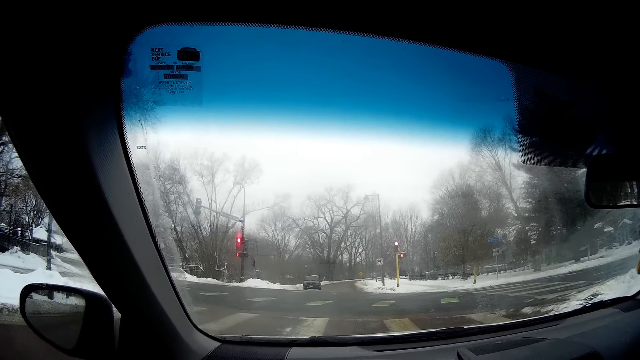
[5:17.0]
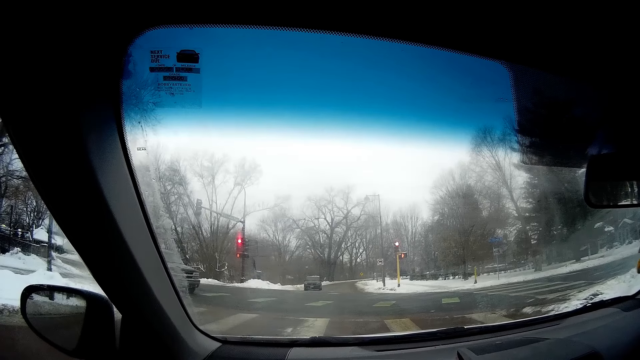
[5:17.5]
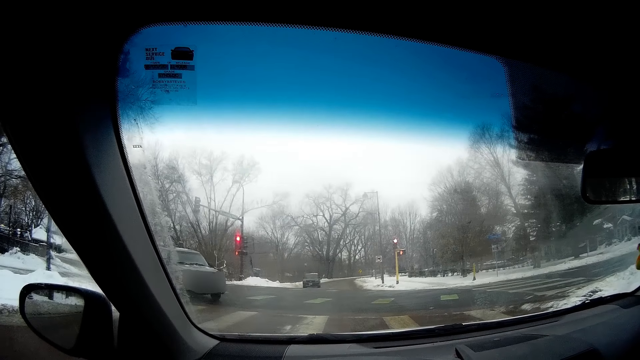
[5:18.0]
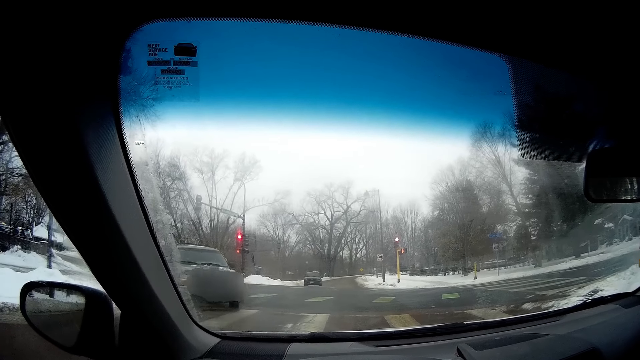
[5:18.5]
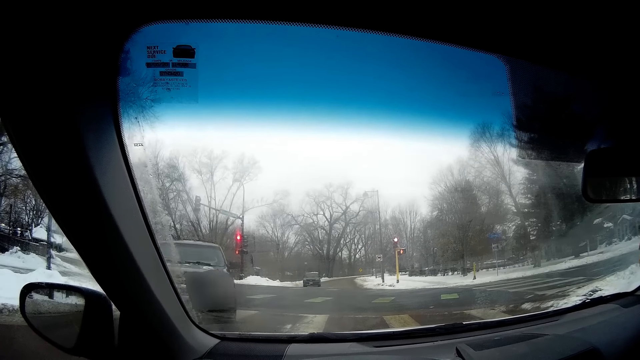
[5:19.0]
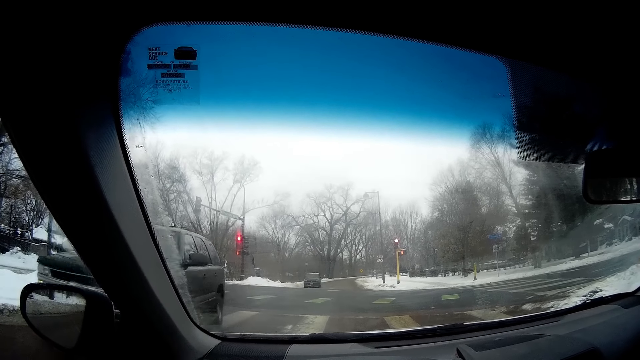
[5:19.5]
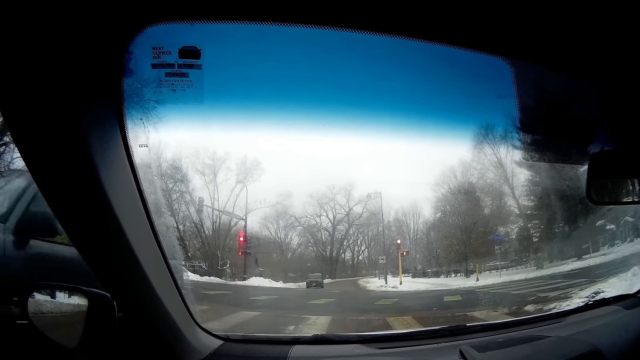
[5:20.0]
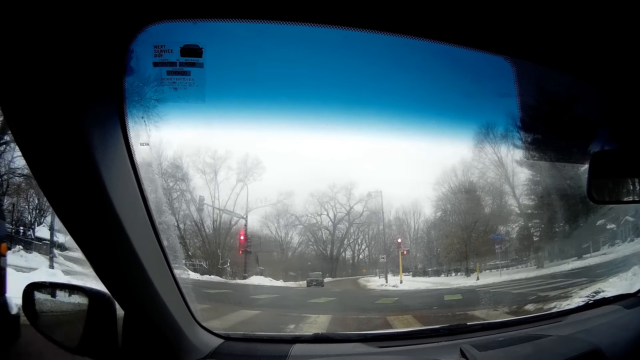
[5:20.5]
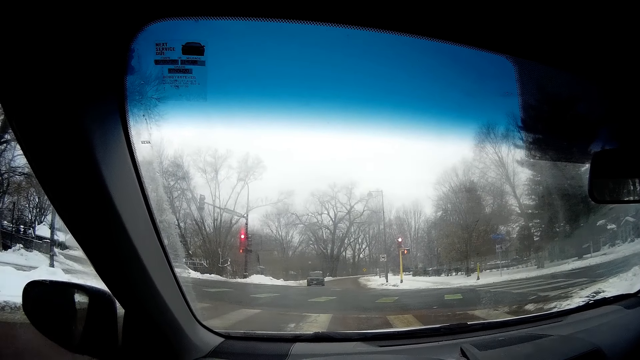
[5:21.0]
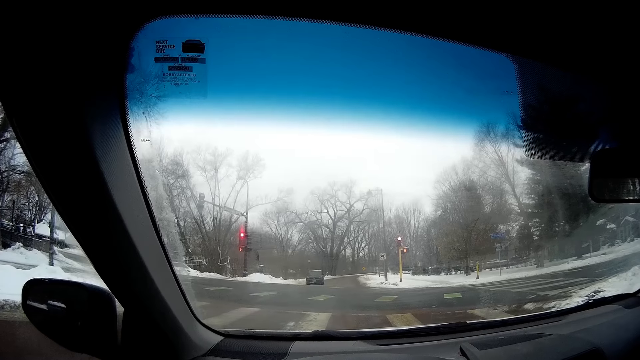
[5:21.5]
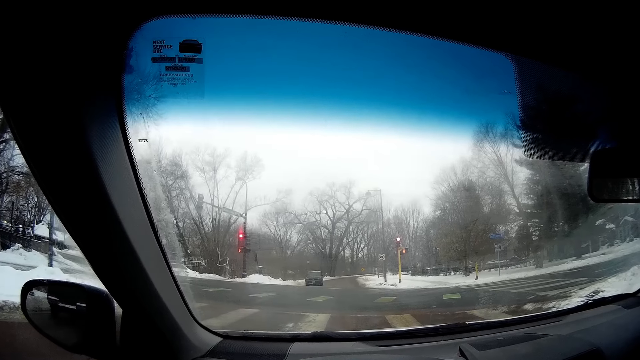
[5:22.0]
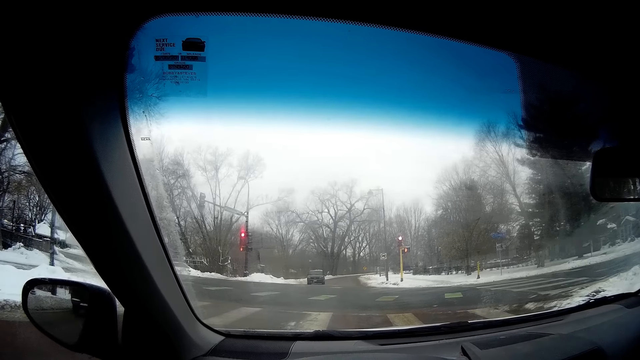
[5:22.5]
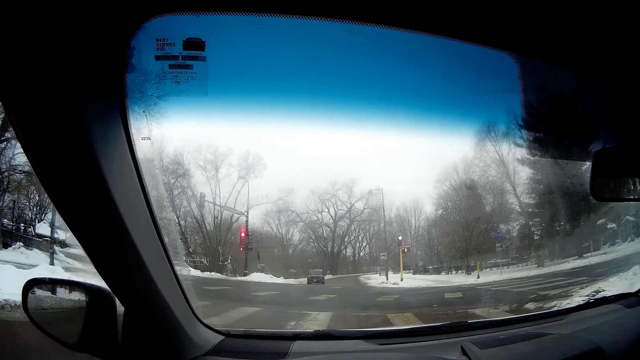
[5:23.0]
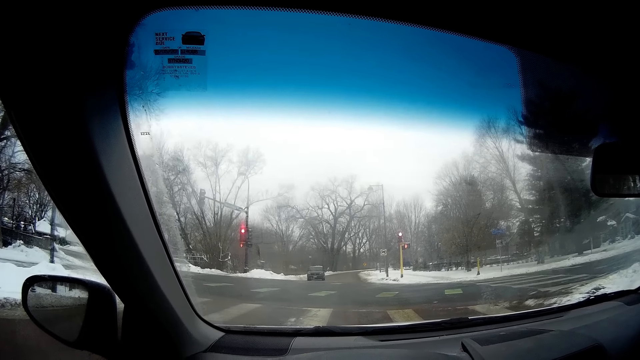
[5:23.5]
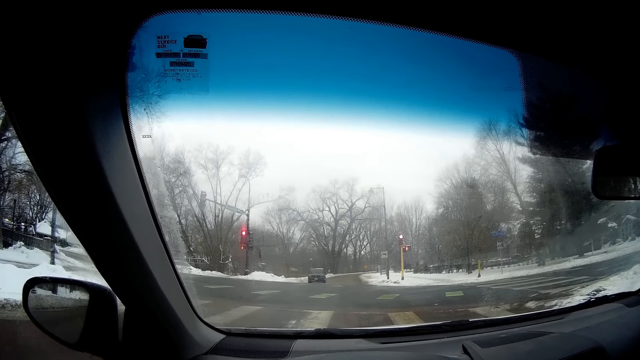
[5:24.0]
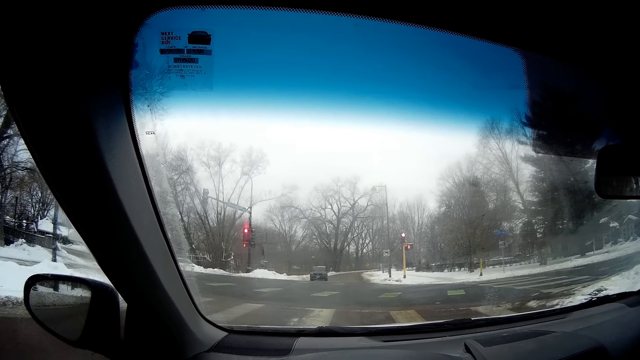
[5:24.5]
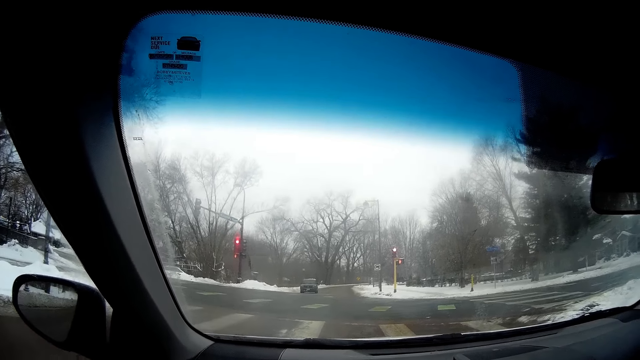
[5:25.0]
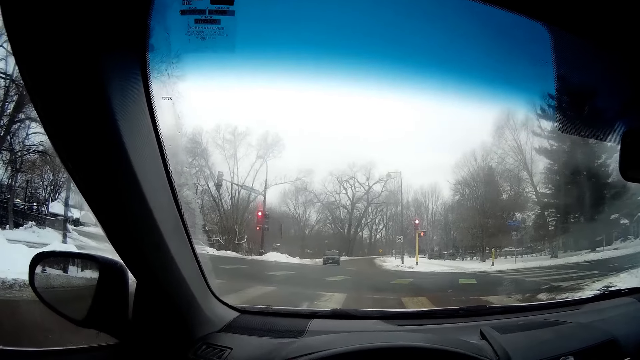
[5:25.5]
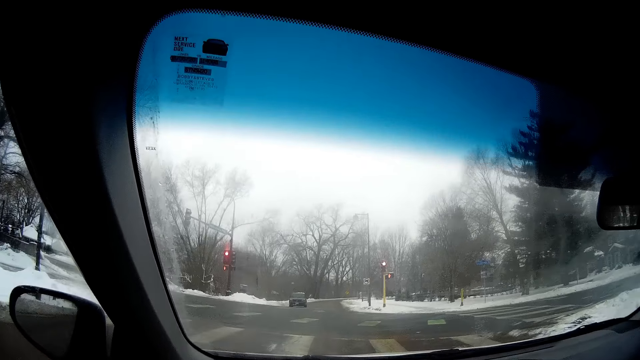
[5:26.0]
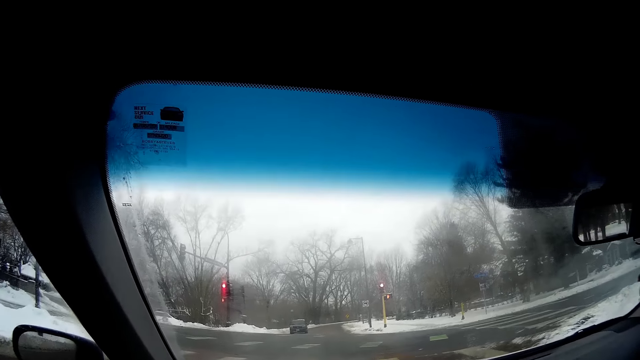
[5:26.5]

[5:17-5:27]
The camera wearer looks at the road. A black car drives past the camera wearer.

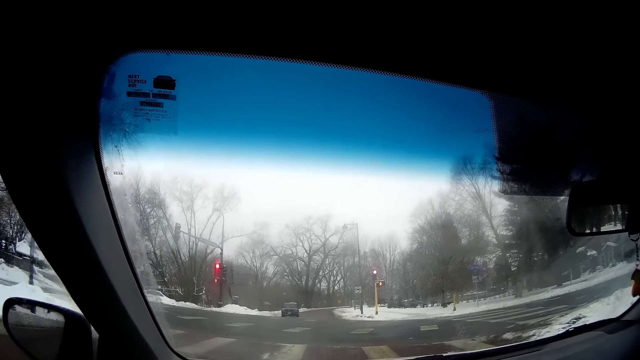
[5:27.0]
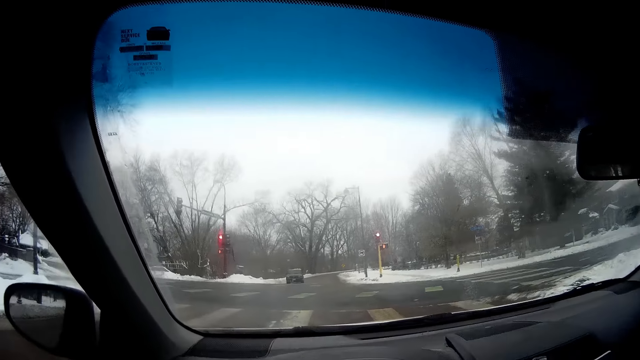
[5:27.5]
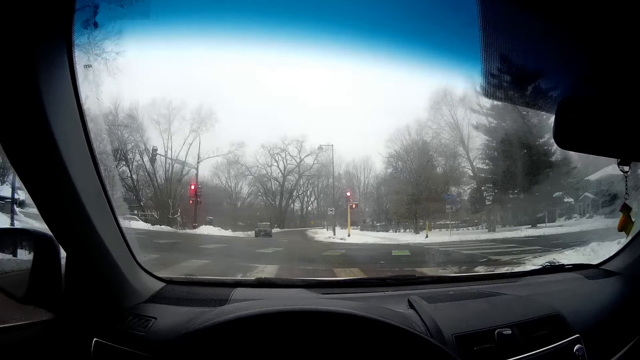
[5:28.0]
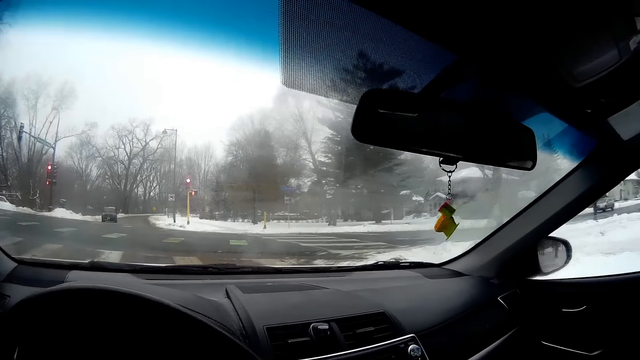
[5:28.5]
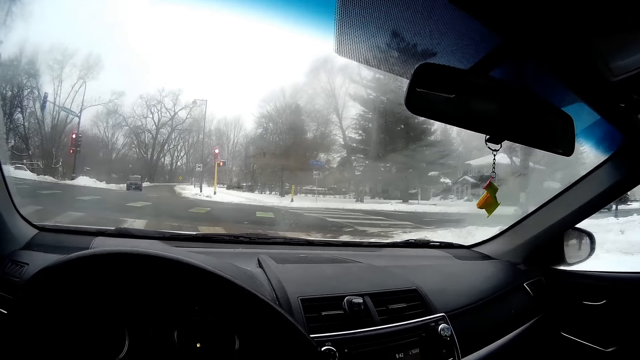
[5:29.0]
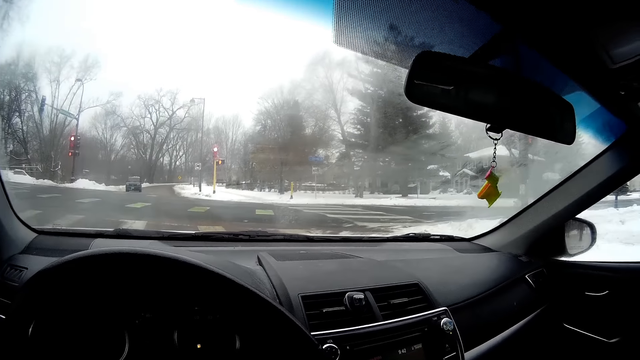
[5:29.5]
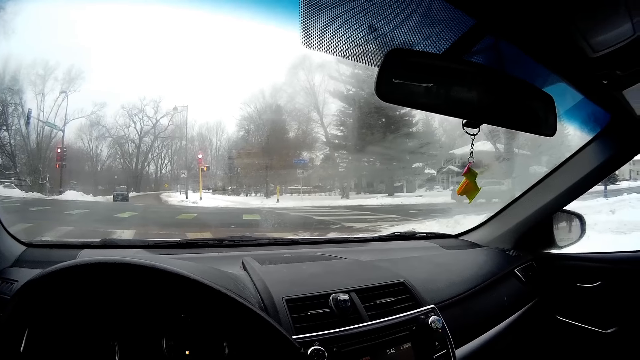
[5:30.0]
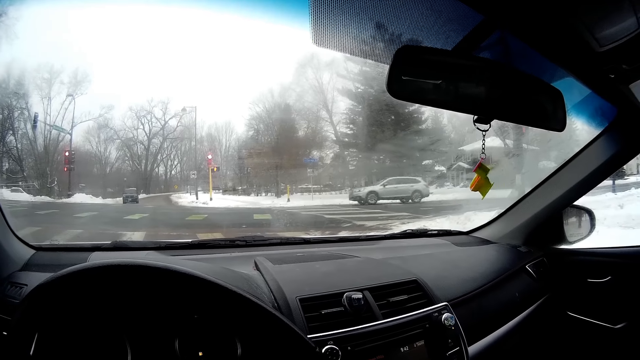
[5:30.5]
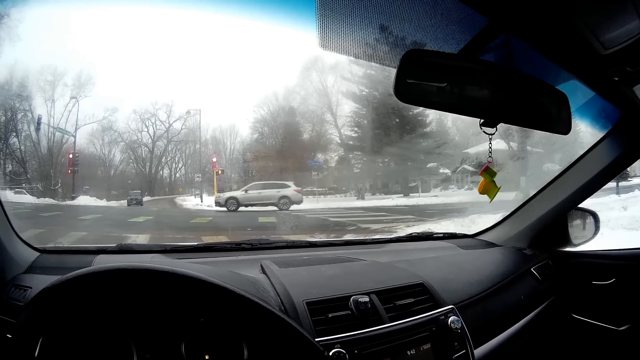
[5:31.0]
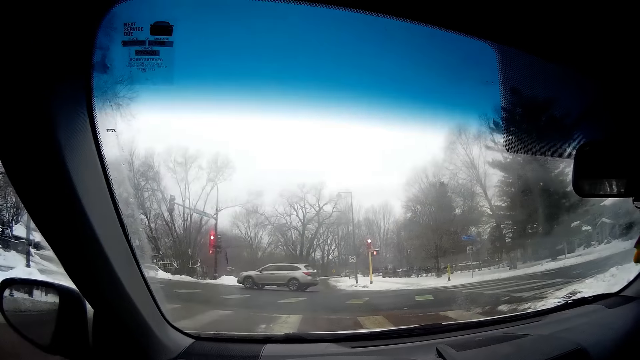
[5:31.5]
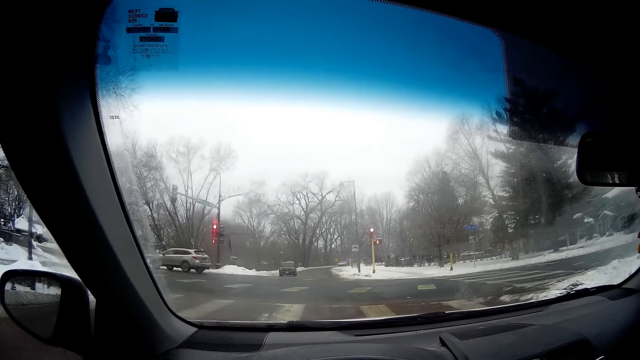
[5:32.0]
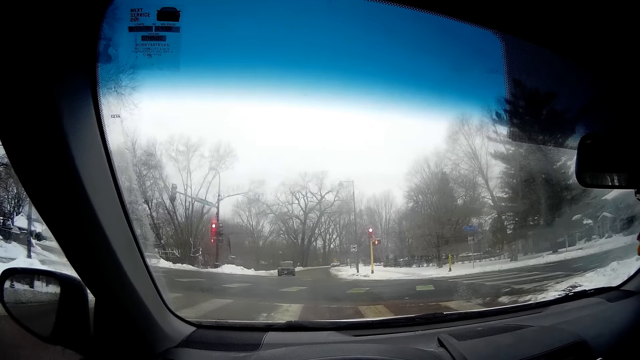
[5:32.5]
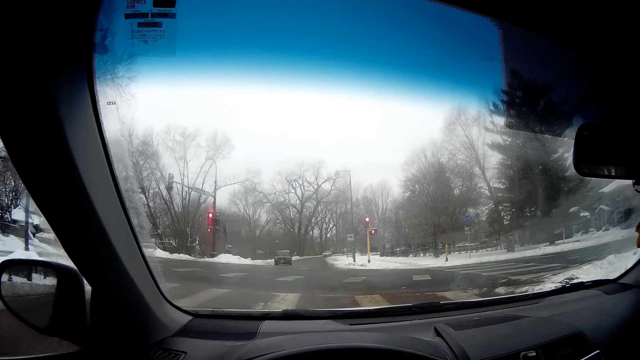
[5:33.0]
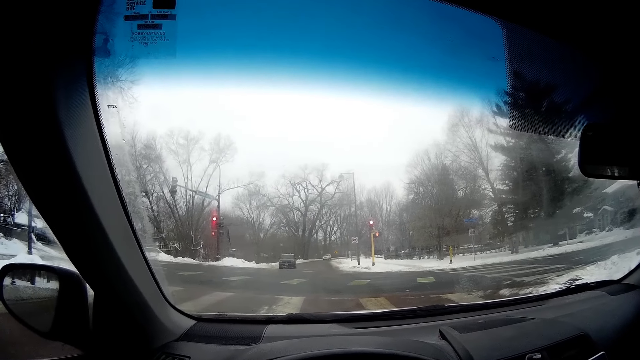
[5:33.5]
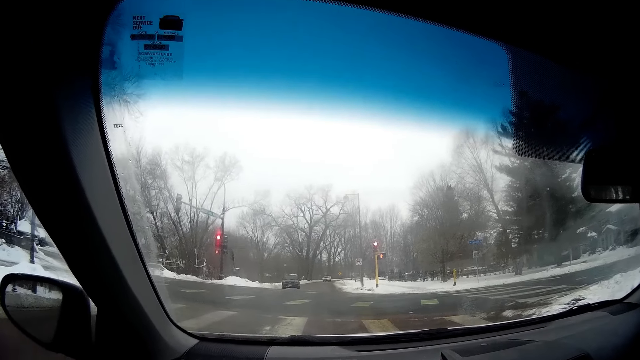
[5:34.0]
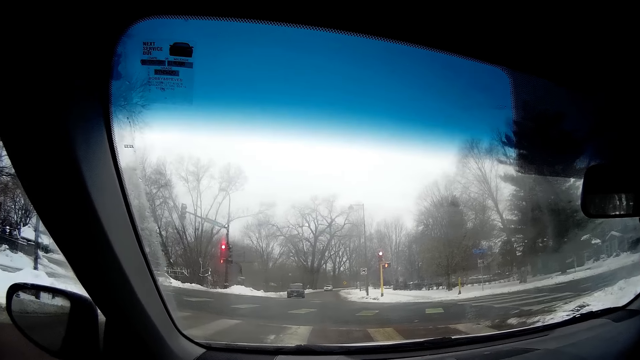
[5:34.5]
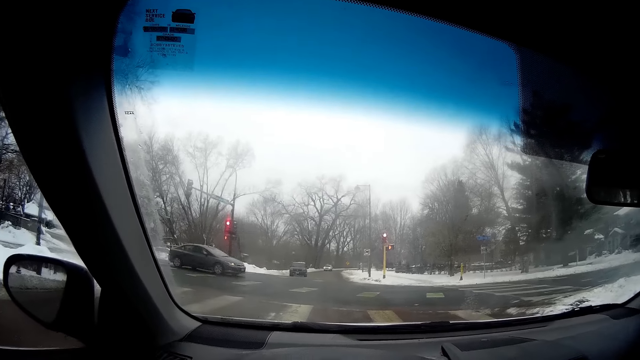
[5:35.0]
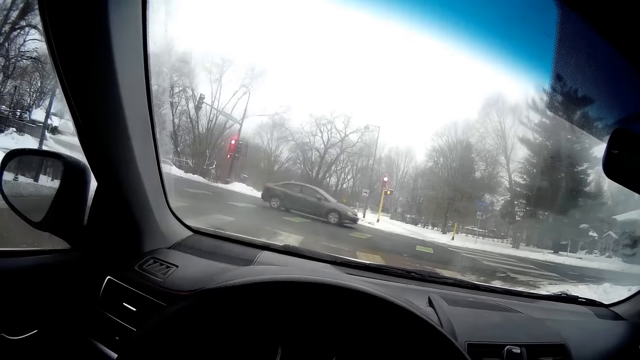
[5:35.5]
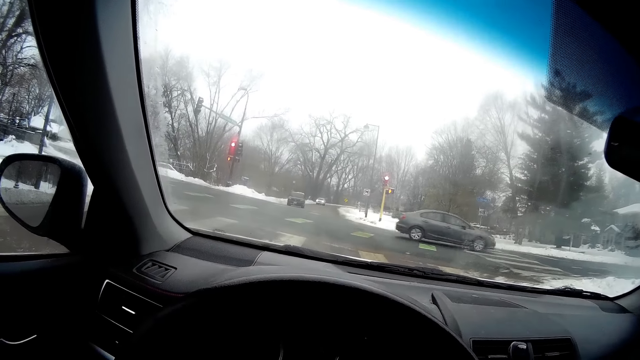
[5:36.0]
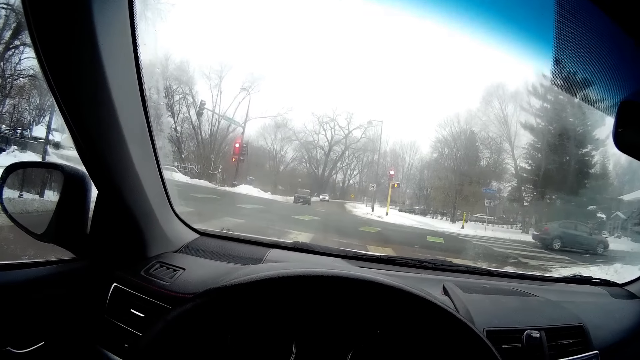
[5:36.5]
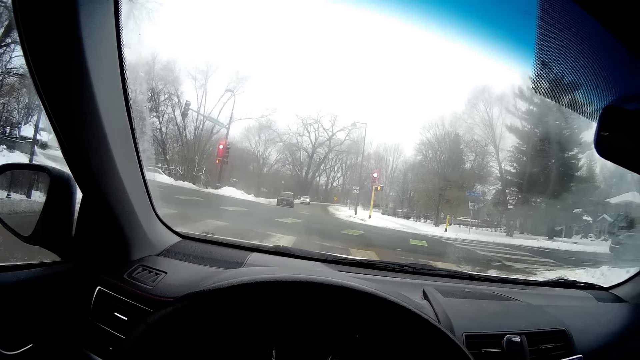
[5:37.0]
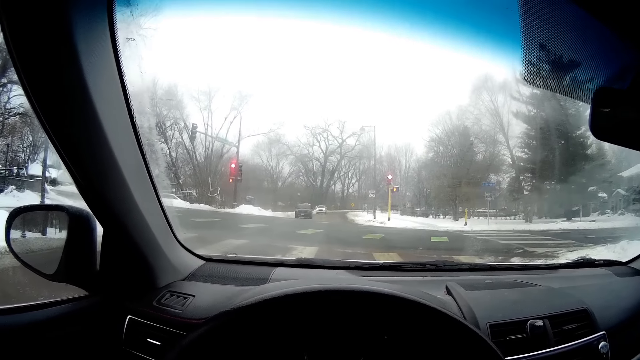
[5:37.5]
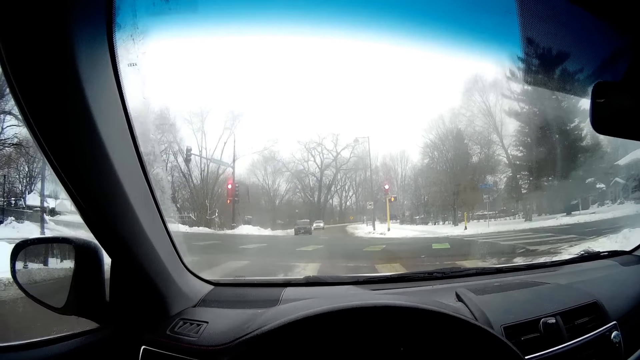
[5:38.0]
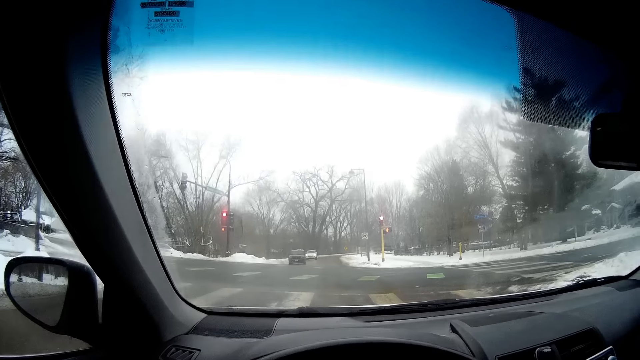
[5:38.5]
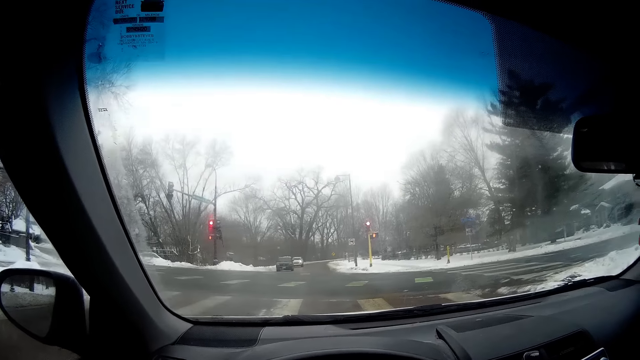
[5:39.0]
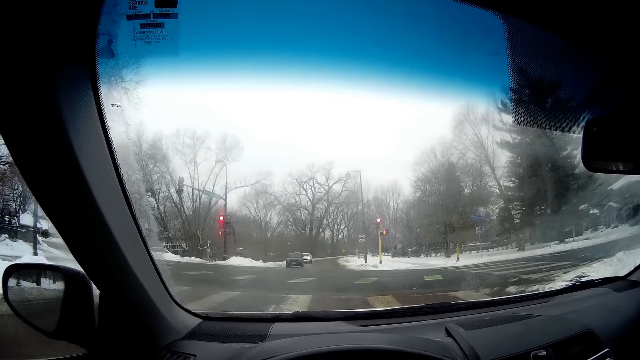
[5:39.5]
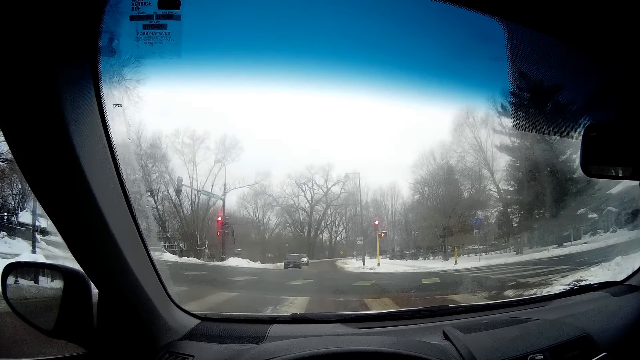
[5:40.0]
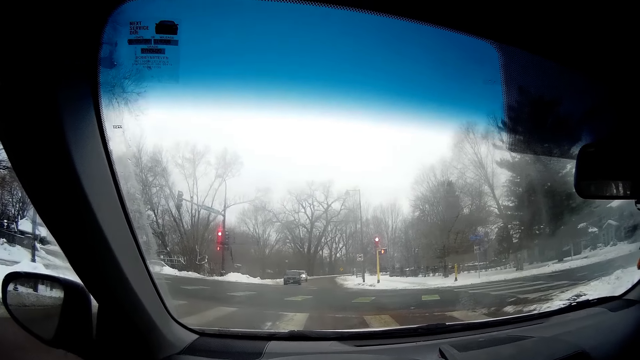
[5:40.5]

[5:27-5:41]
Another white car drives across the camera wearer. Another black car drives across the camera wearer.
